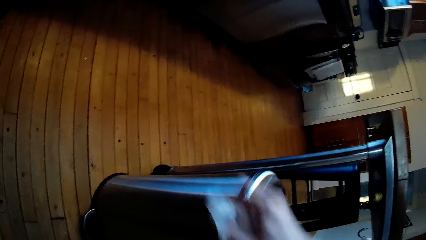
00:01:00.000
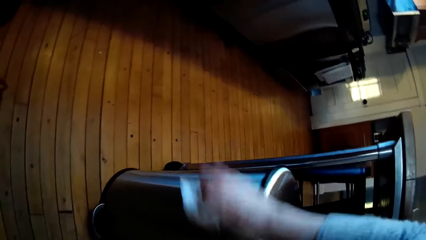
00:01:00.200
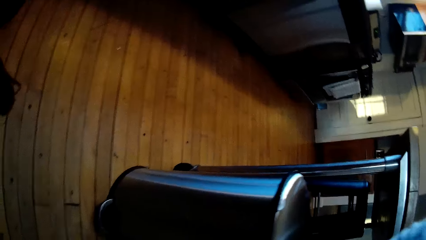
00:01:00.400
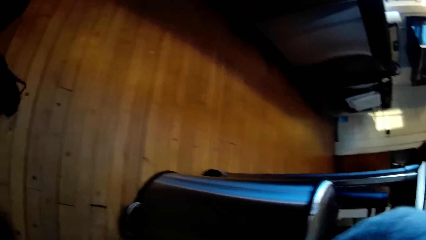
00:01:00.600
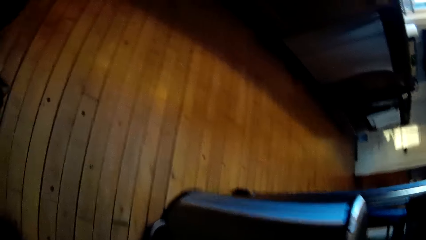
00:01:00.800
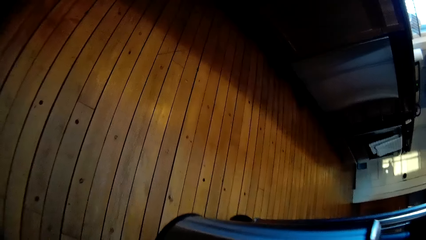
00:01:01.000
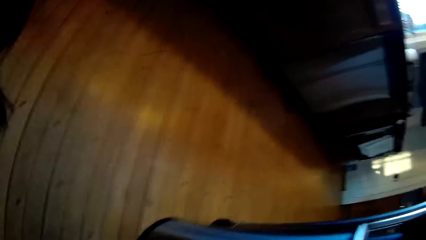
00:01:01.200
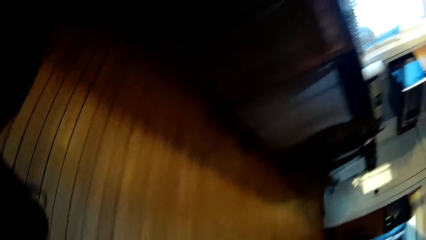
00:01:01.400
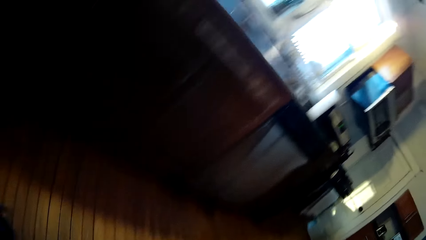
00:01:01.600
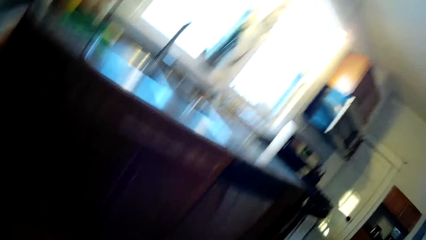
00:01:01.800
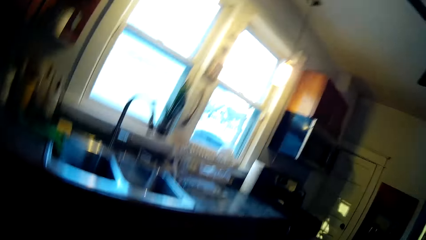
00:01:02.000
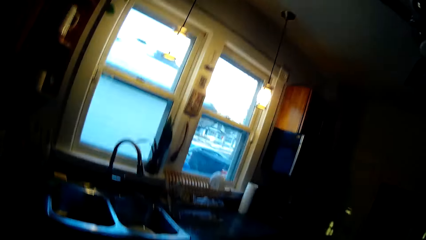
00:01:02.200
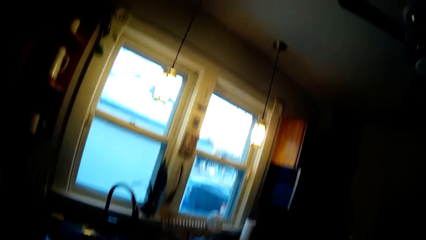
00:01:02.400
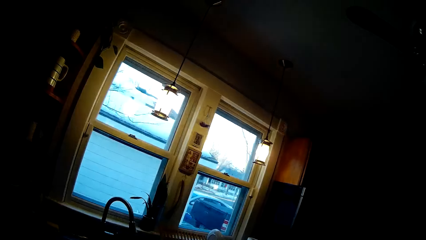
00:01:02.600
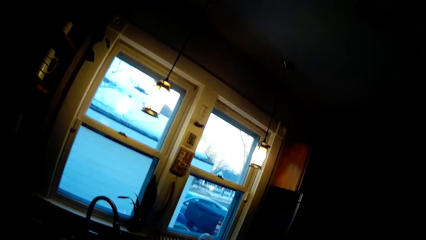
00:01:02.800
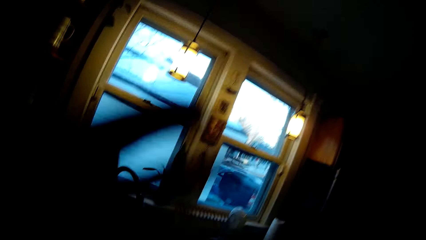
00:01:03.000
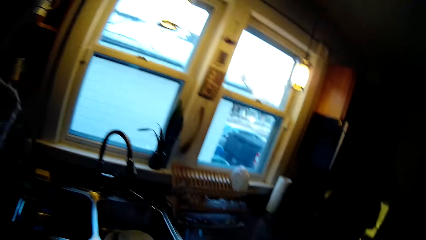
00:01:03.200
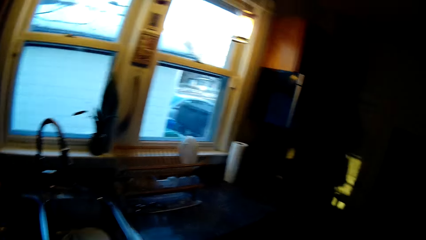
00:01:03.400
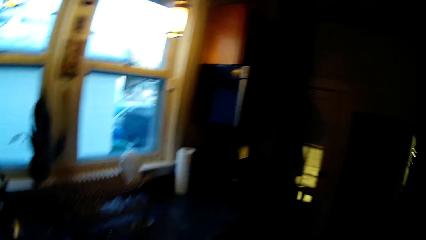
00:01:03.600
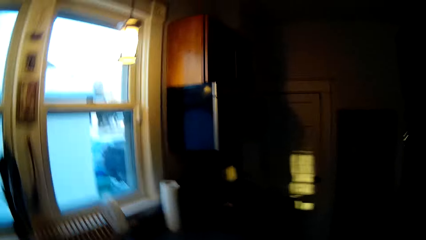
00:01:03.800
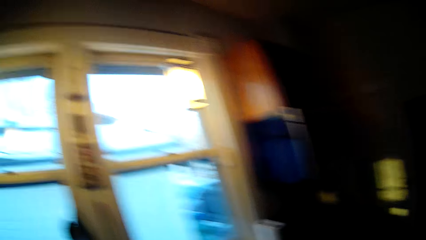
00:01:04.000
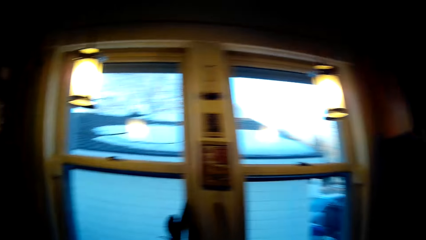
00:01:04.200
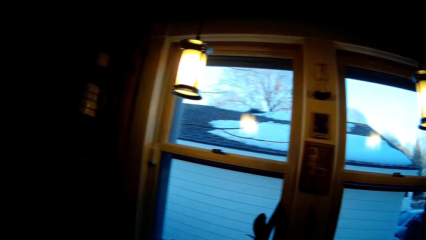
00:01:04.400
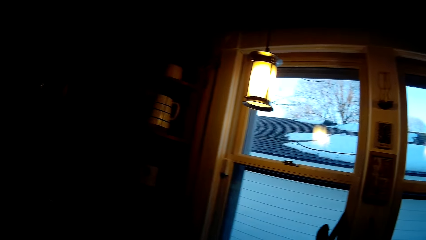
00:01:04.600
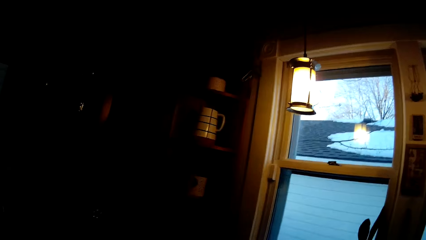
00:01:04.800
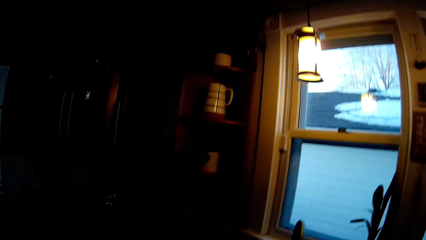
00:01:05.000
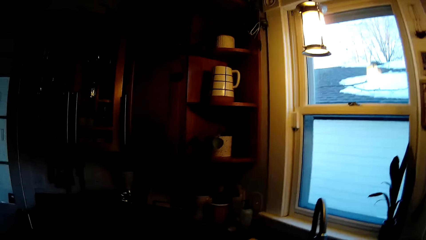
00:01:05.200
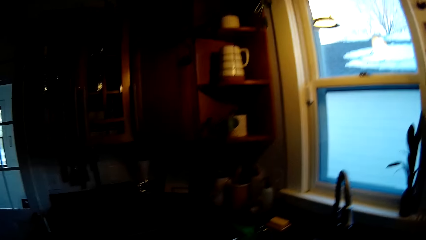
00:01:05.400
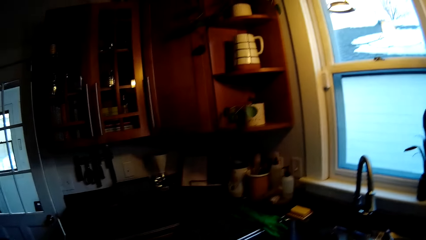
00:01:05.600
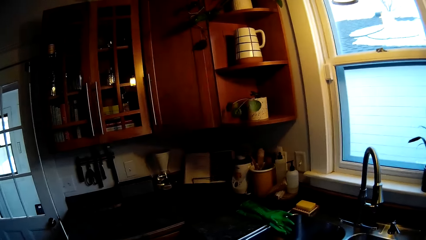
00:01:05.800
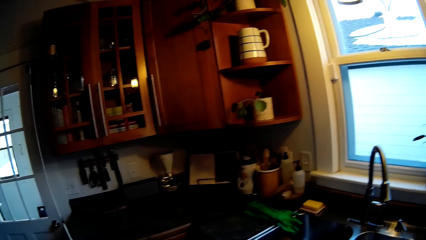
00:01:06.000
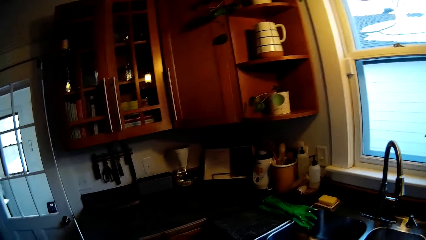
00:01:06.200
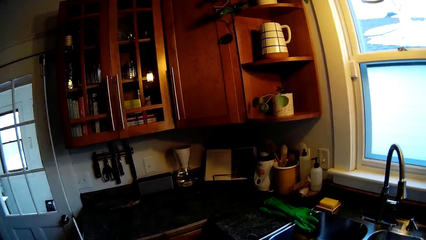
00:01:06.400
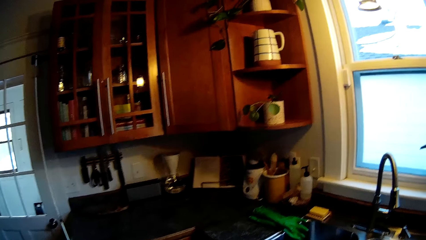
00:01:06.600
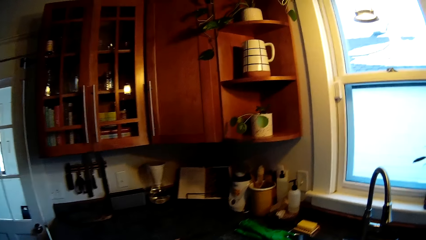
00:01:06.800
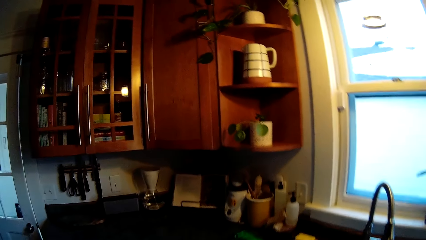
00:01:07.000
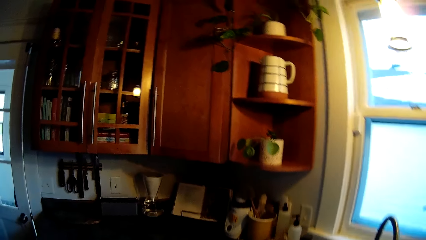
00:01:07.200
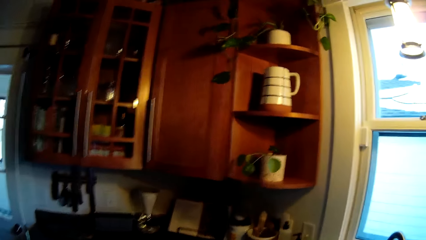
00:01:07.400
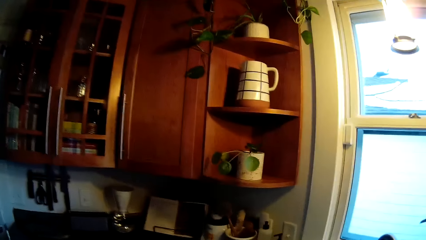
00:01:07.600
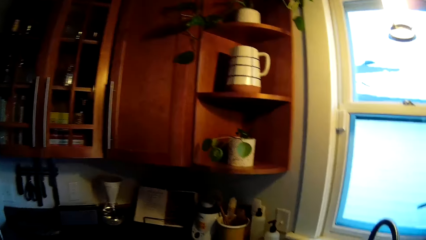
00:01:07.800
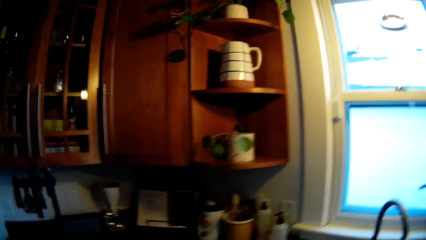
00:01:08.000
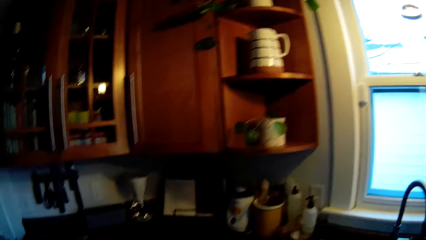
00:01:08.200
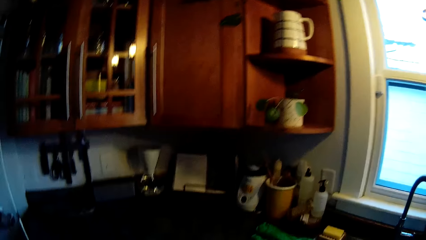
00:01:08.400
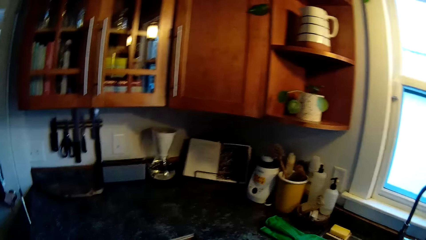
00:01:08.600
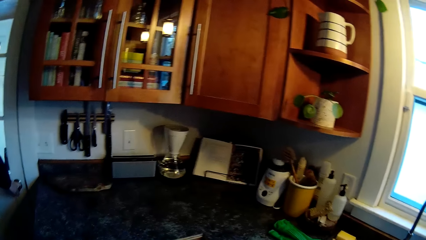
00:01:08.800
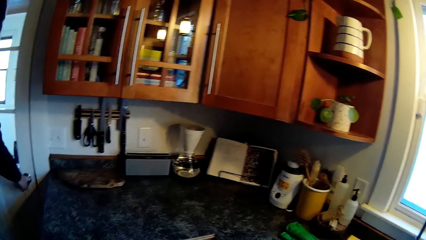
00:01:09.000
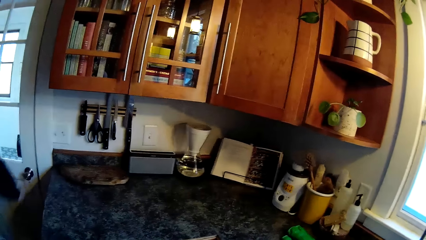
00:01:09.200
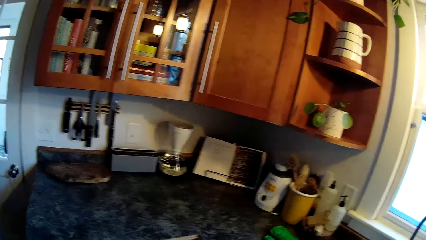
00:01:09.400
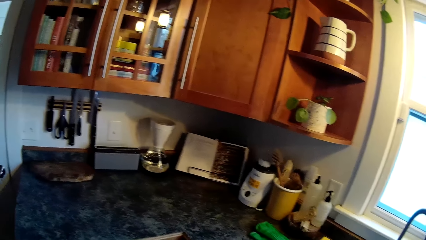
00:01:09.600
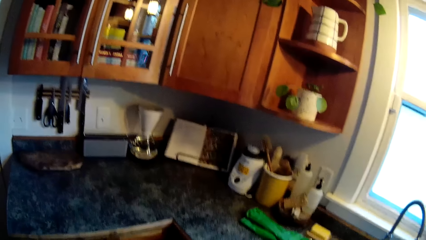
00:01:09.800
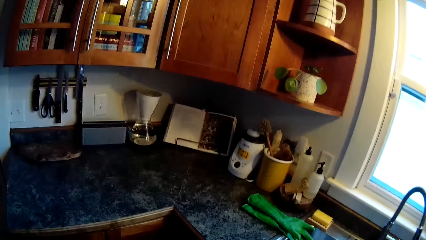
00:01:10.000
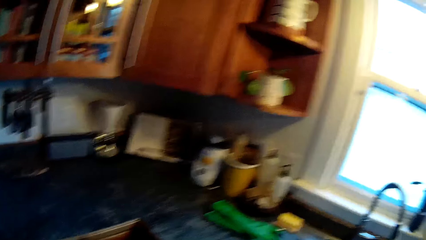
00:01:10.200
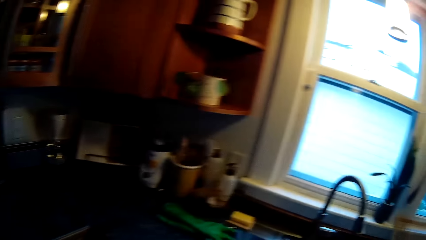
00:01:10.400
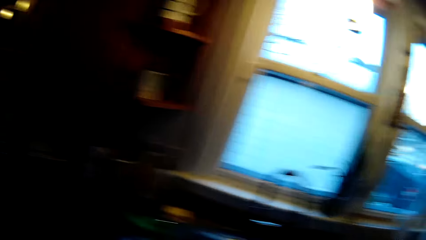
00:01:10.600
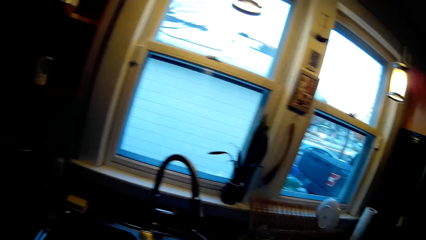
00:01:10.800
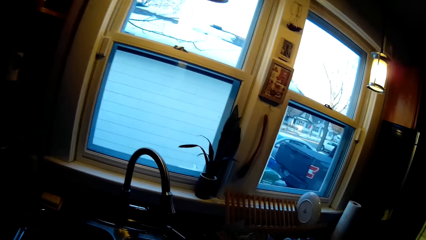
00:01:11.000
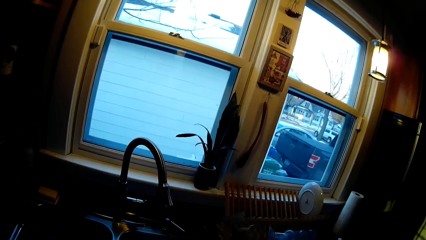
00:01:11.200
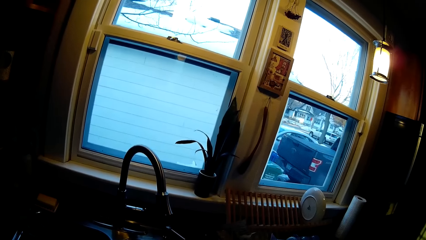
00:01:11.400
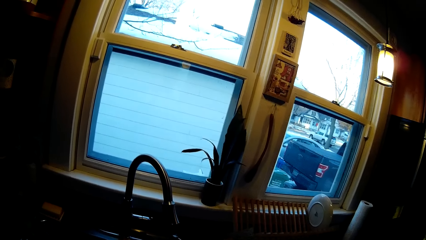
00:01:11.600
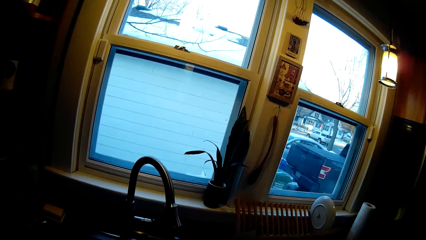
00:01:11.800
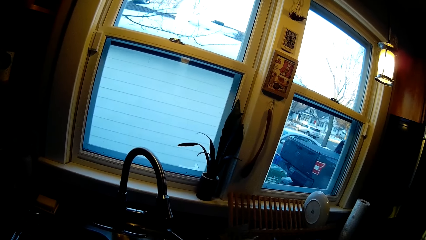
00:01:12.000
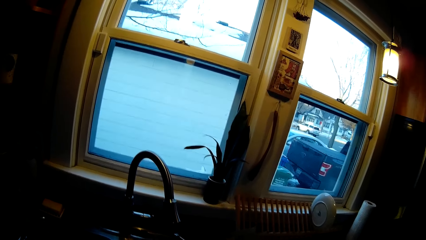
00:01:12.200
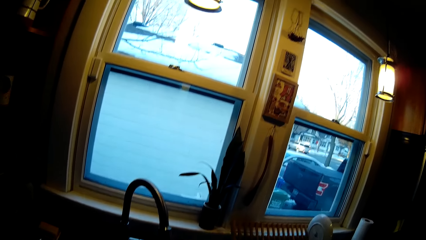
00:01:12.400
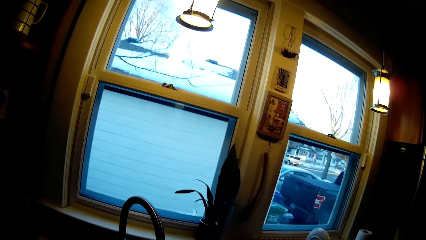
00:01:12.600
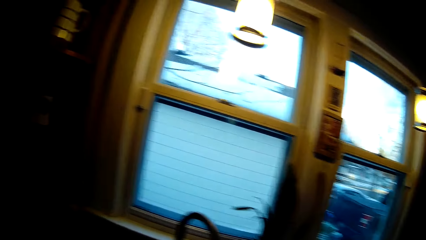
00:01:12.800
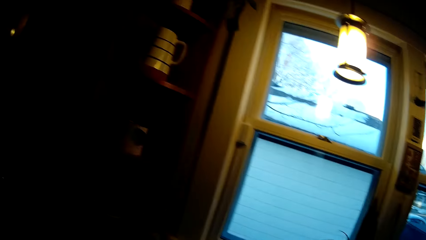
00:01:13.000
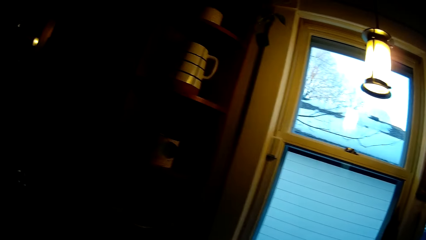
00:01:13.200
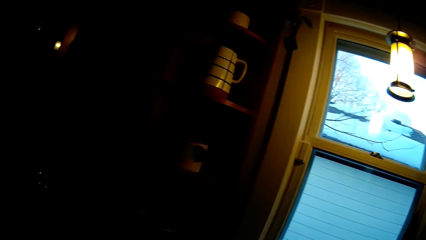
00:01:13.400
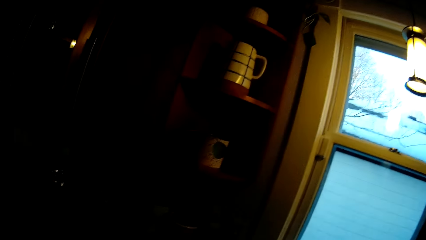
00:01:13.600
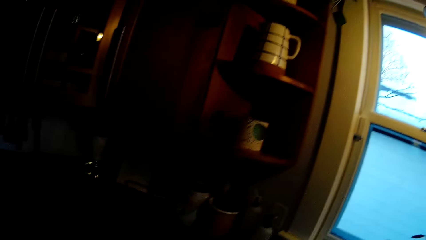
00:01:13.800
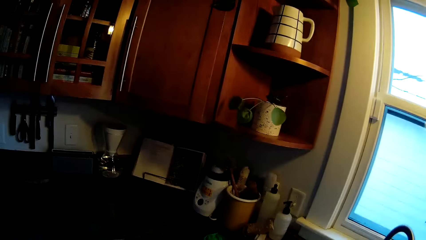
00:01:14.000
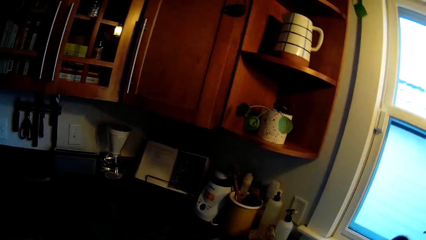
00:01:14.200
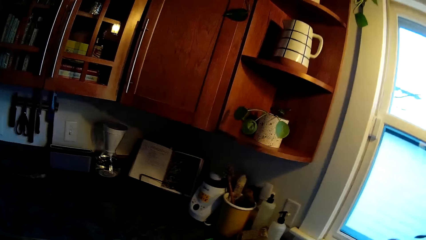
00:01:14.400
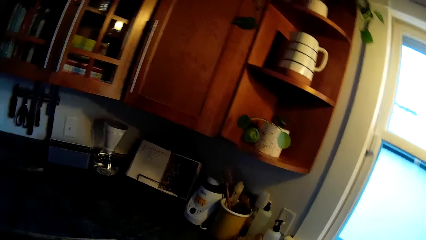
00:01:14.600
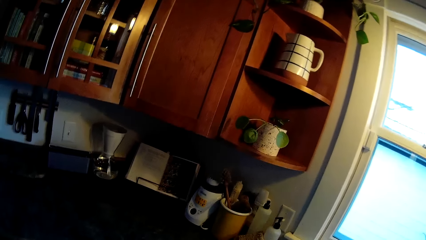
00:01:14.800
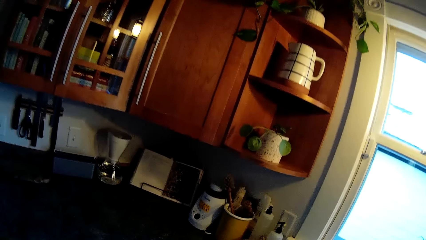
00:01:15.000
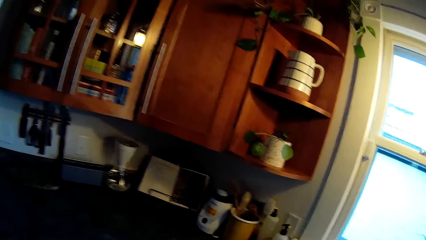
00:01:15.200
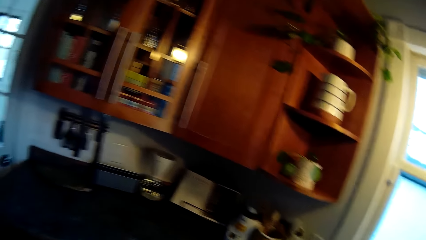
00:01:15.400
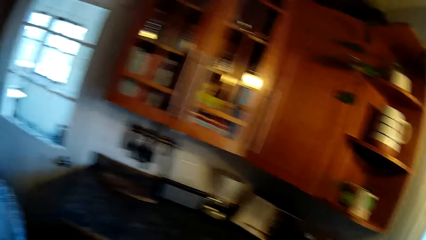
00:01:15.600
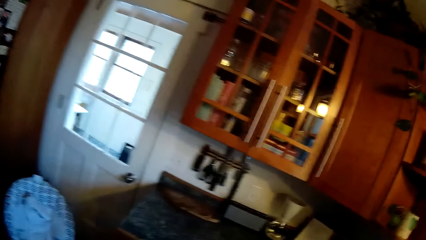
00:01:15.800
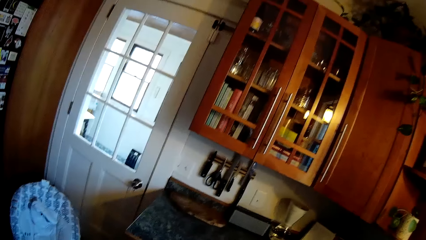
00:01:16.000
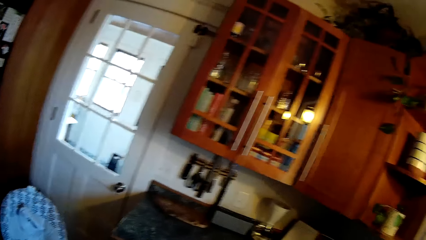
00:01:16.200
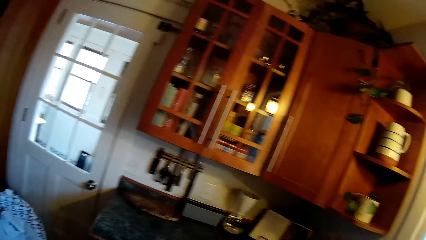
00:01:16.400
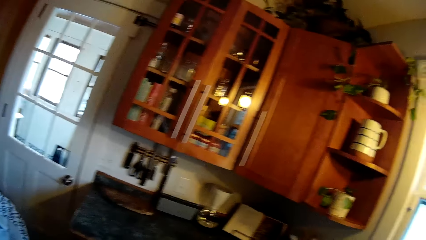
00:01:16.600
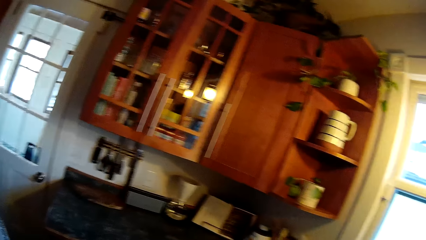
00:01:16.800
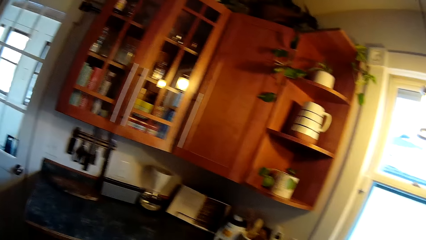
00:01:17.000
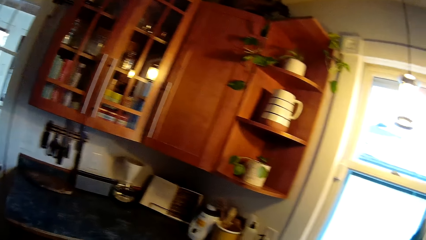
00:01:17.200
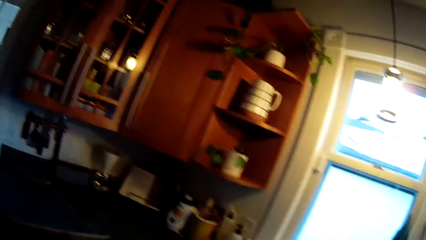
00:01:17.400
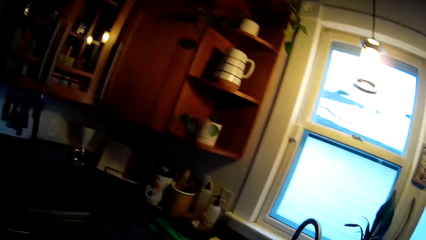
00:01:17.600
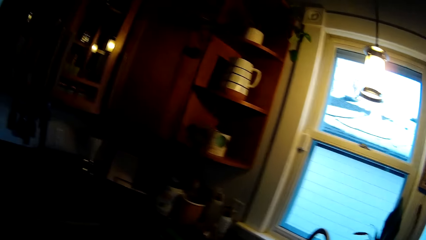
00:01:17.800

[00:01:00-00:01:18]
The camera wearer looks at a window. They converse with the man. They look at a kitchen cabinet. They converse with the man. They look through the window. They look at the dishes.
